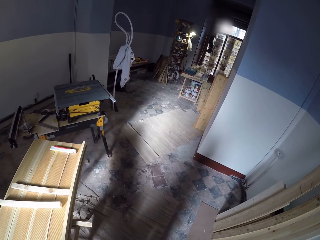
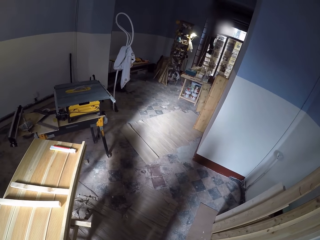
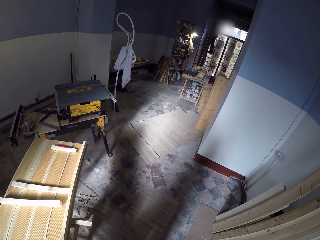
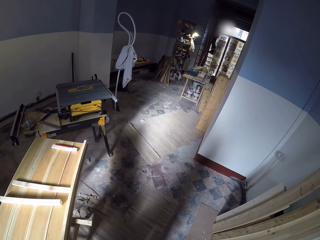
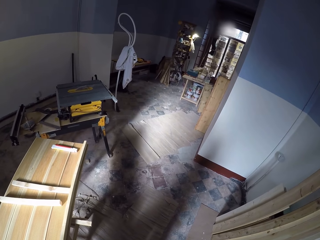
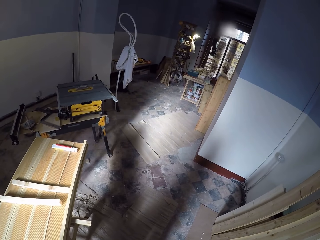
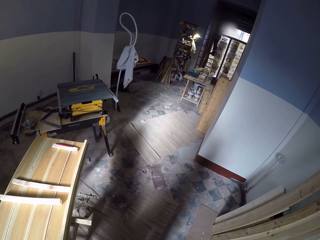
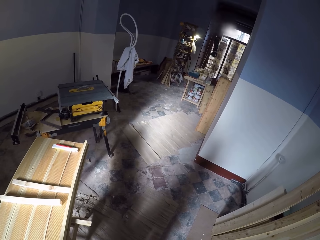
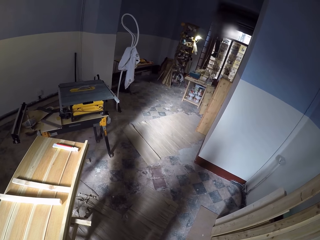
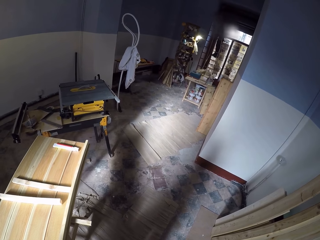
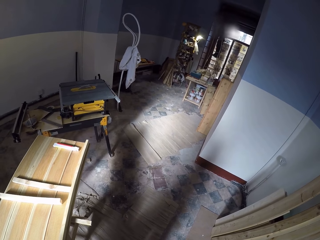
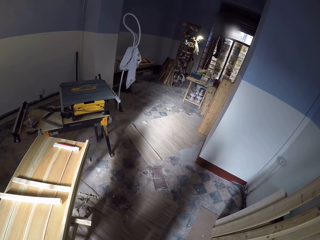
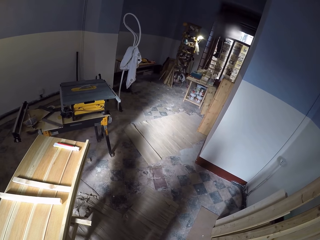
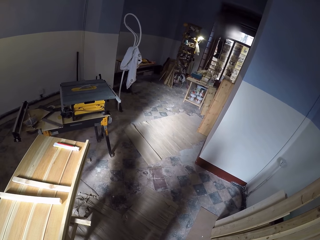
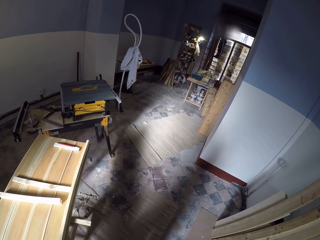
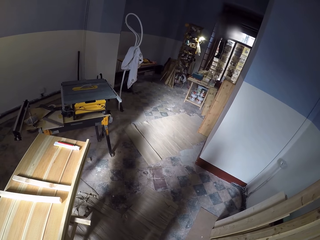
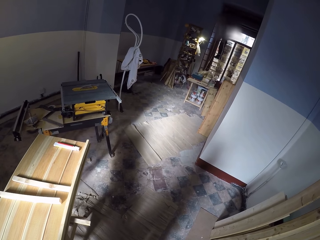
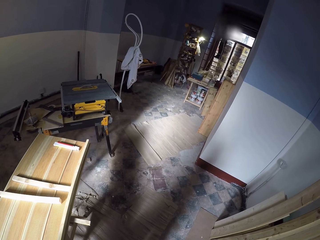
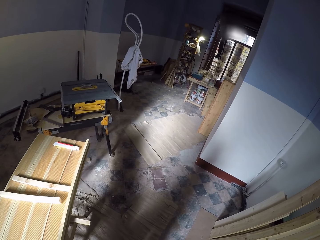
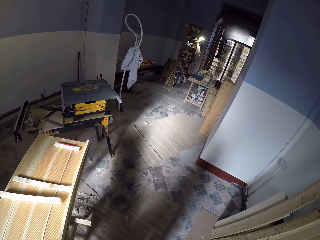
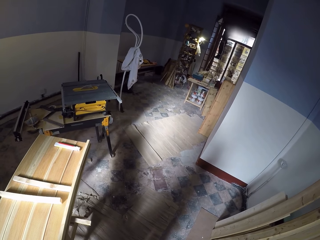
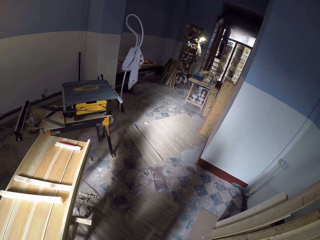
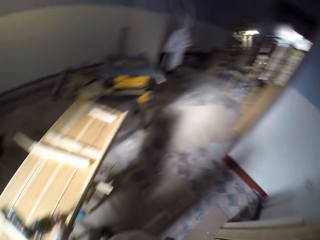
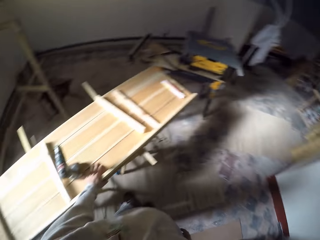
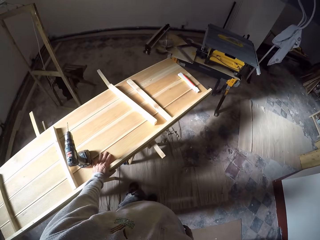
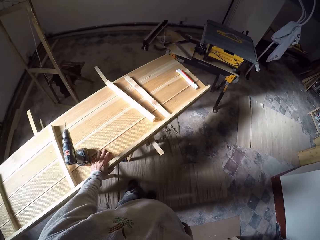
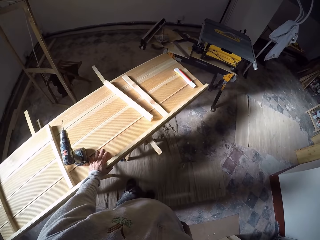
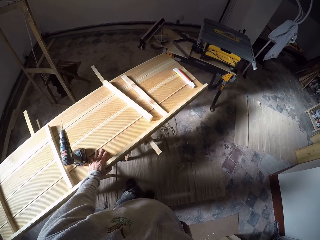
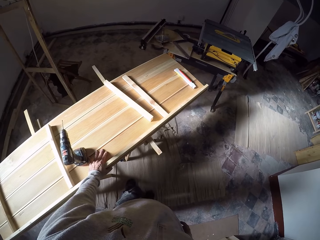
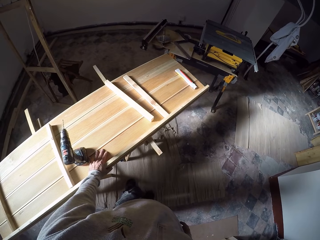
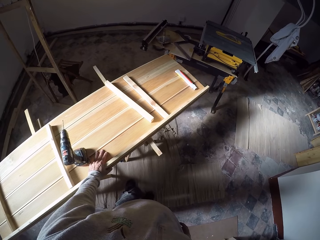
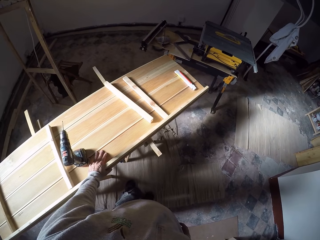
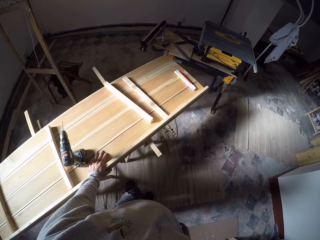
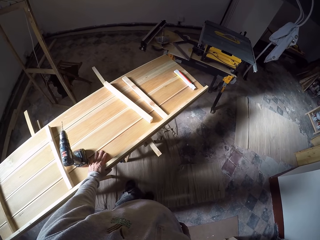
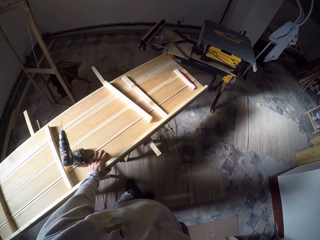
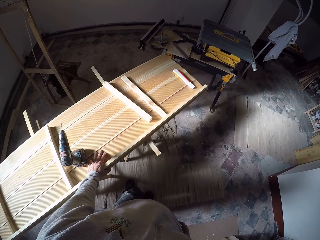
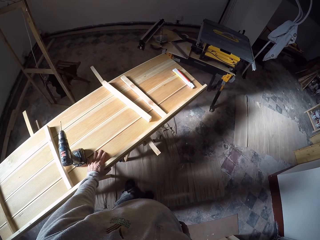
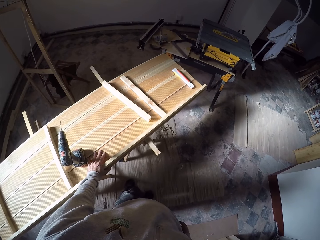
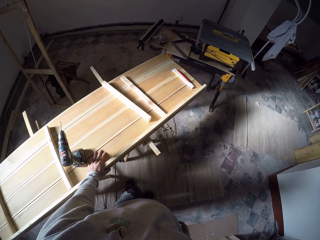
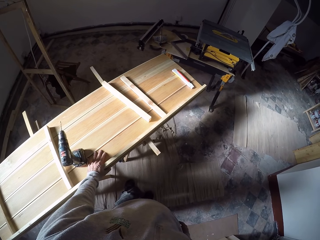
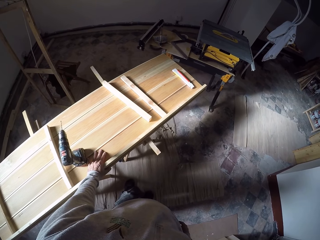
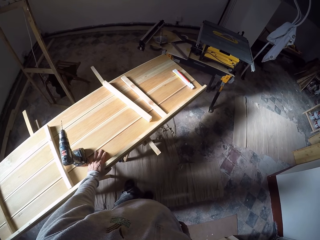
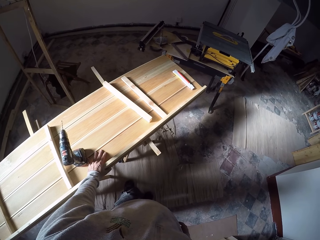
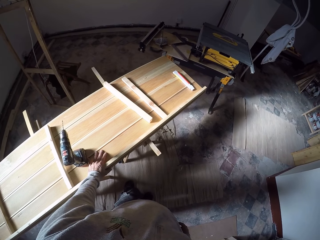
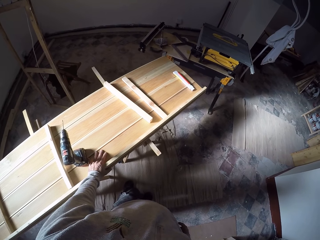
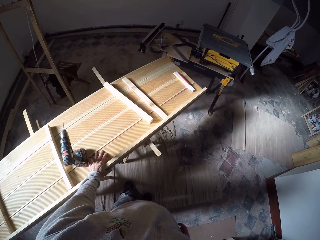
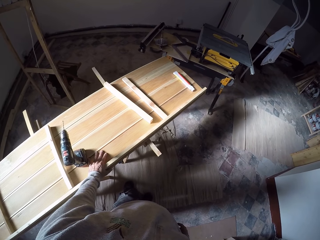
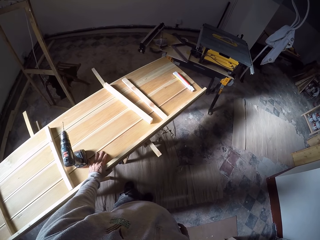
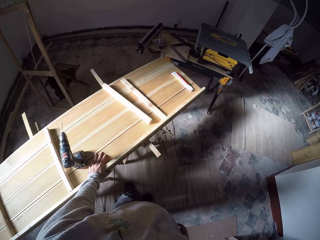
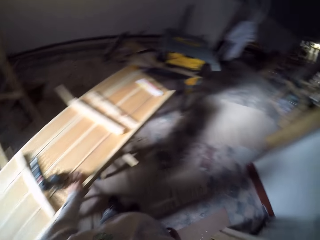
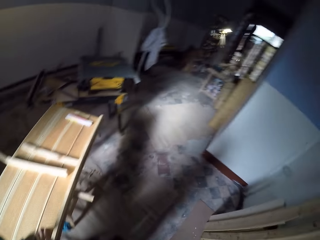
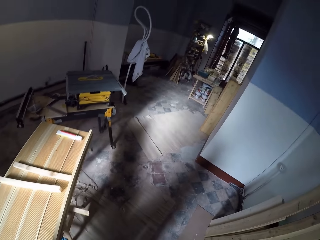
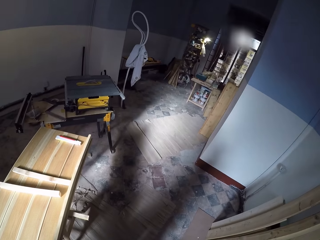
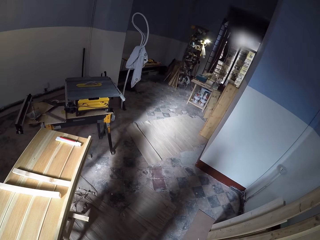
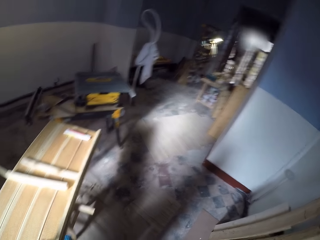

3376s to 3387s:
The camera wearer looks around the room.

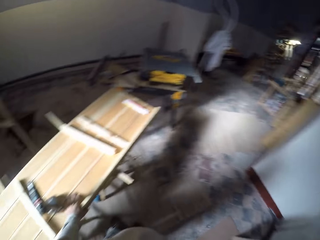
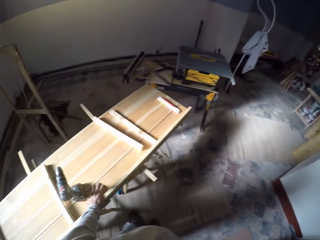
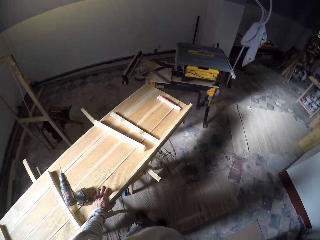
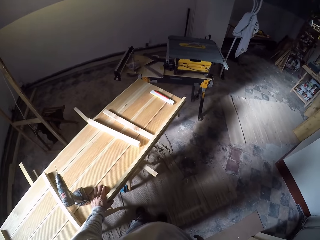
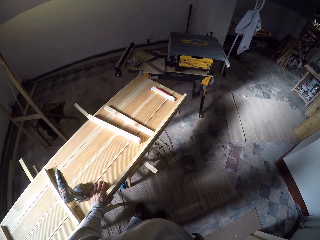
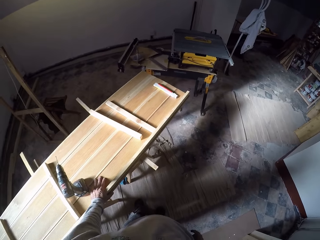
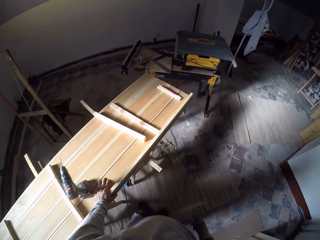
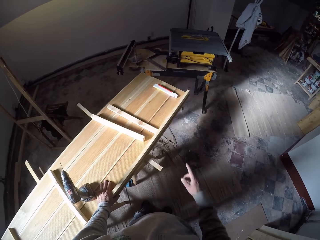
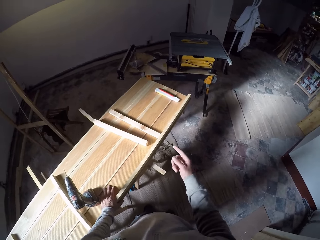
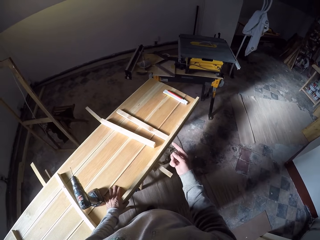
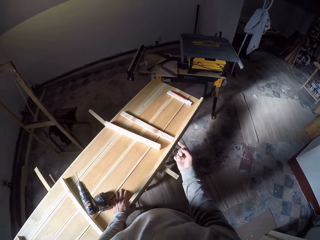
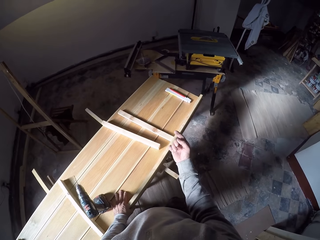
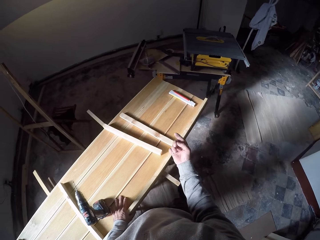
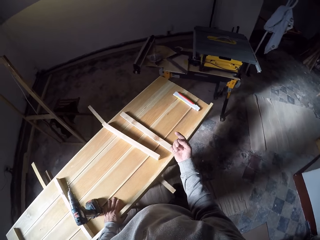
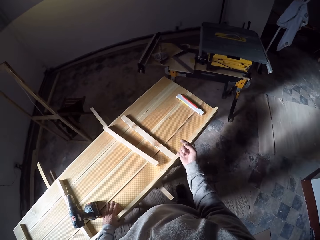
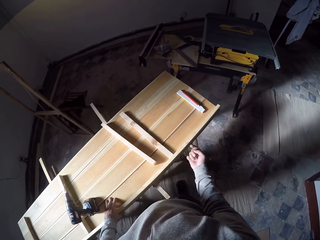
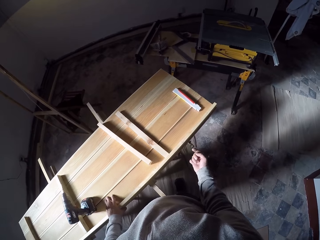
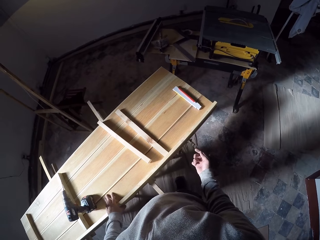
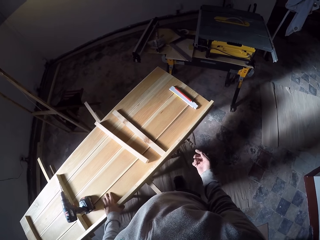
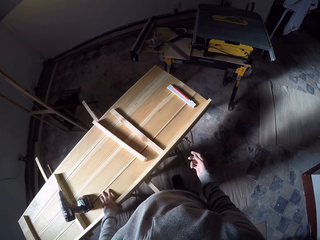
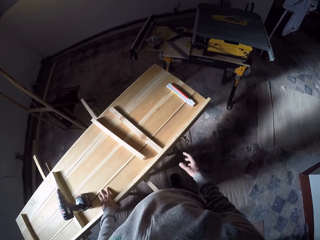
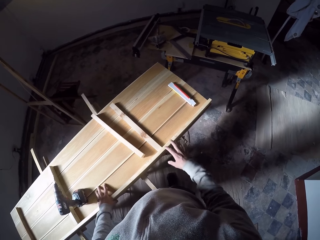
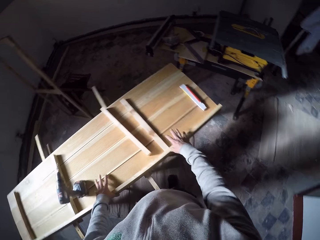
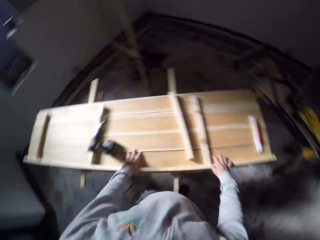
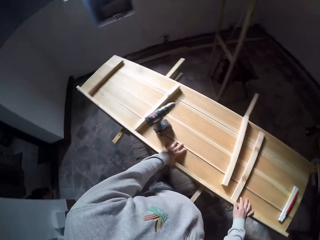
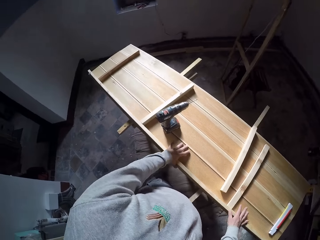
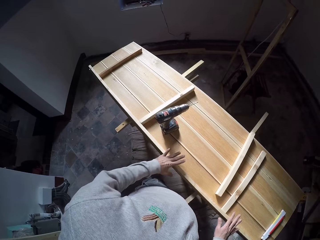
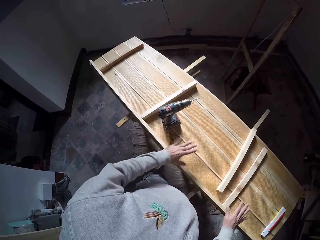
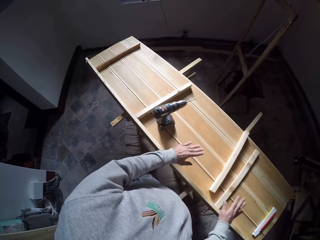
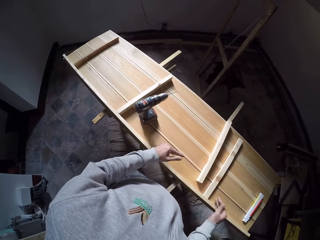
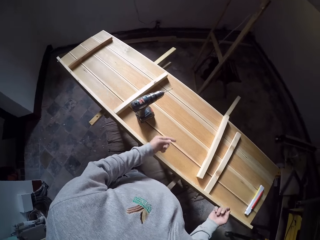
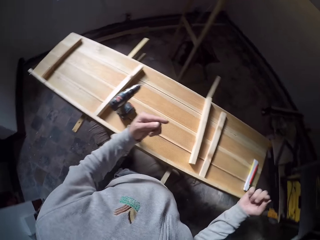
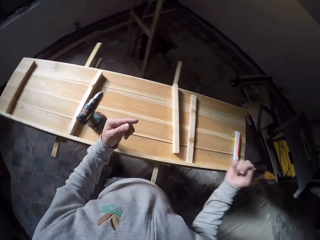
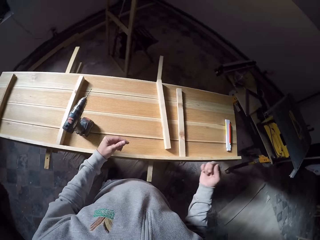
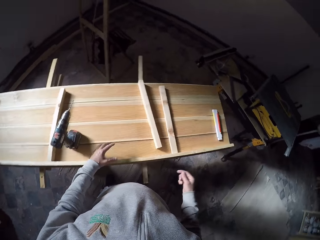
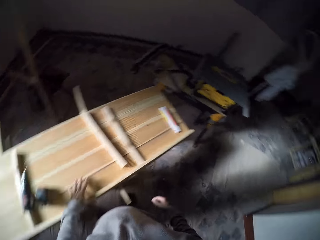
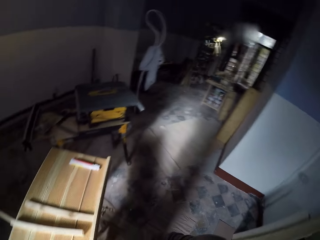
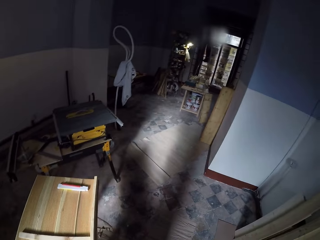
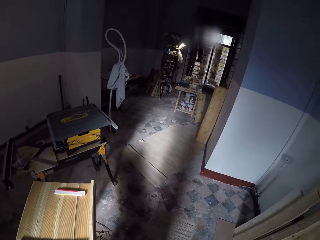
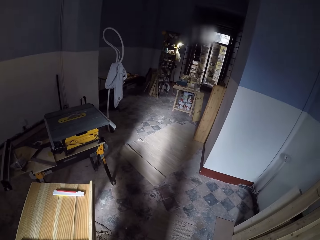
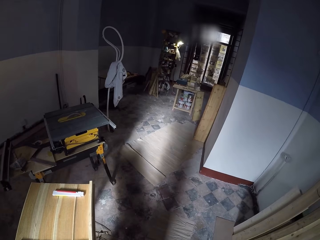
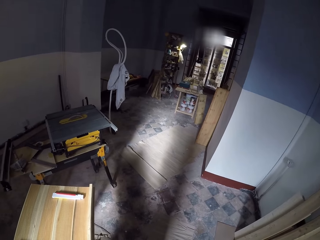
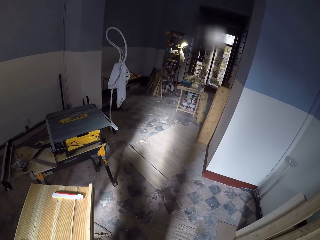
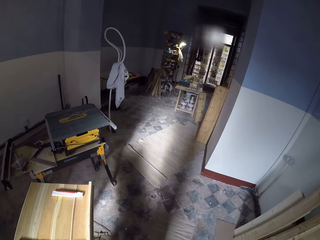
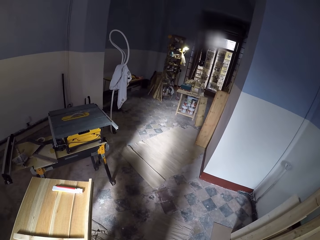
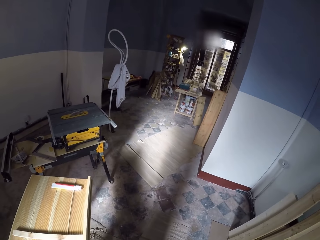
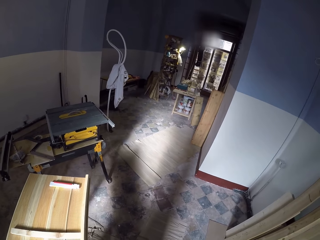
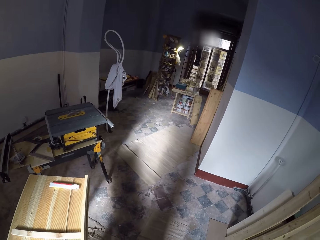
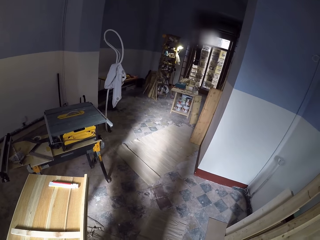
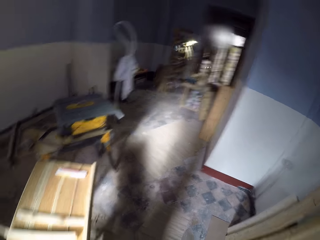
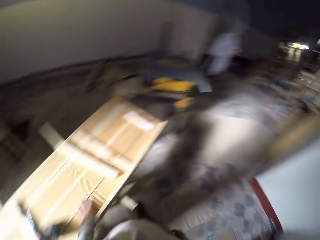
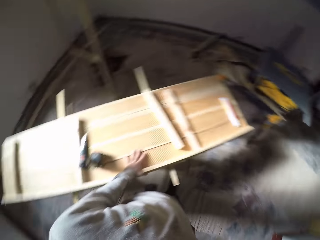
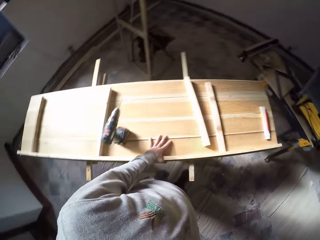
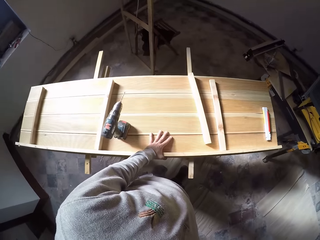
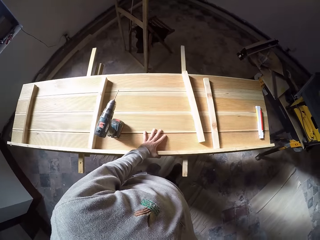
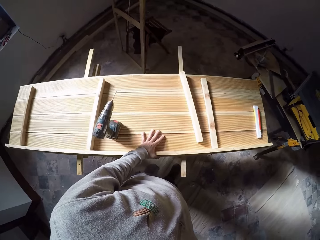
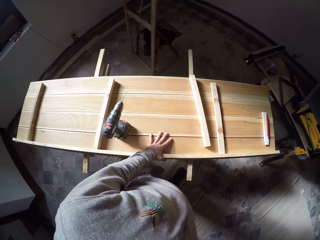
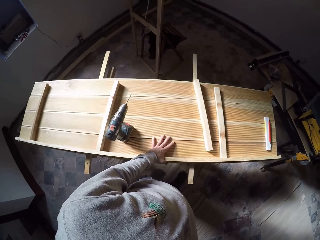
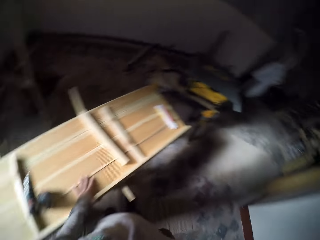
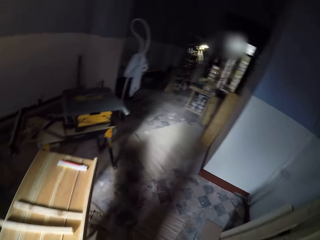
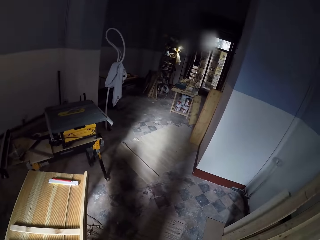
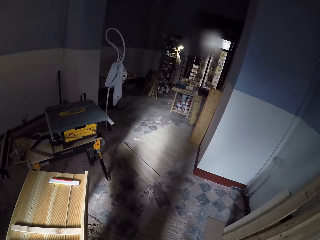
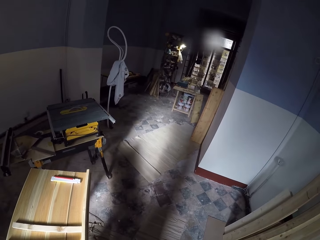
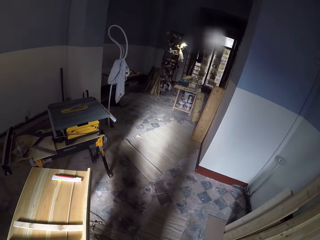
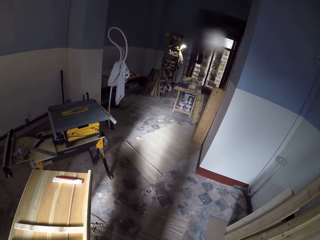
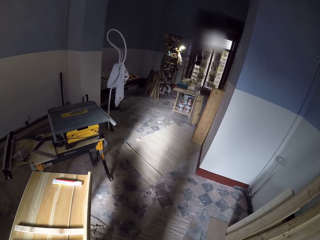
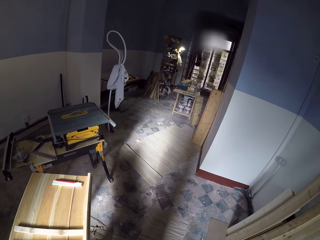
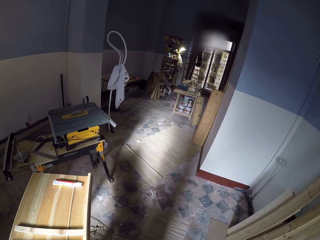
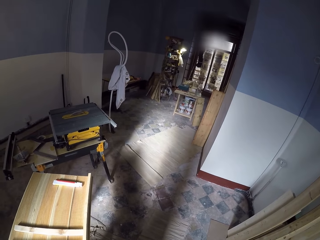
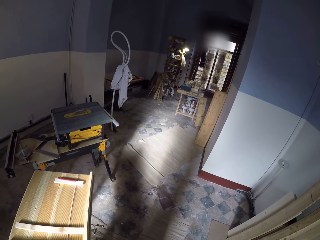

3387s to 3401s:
The camera wearer gestures with his hands. He touches the wooden structure. He raises the hands. He looks around the room. He looks around the room again.
